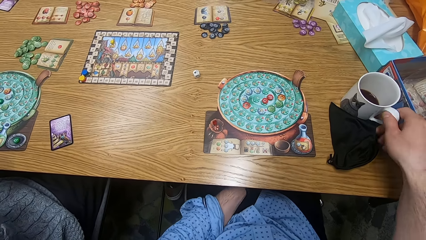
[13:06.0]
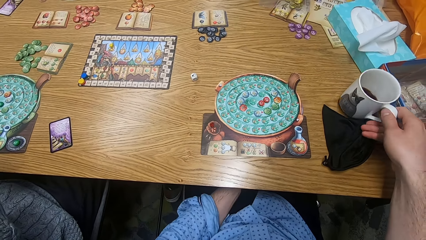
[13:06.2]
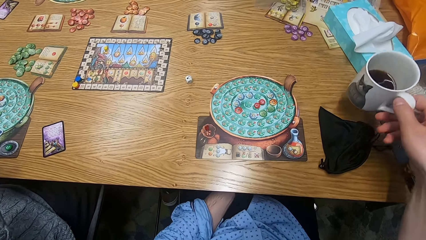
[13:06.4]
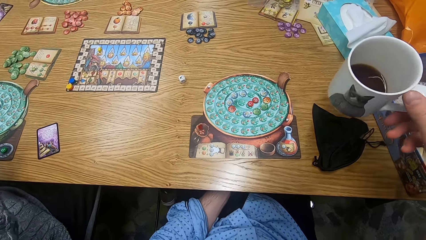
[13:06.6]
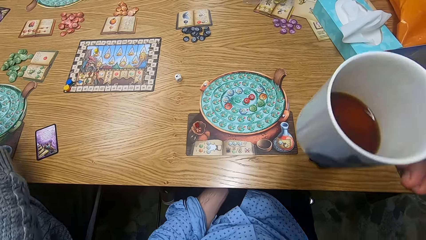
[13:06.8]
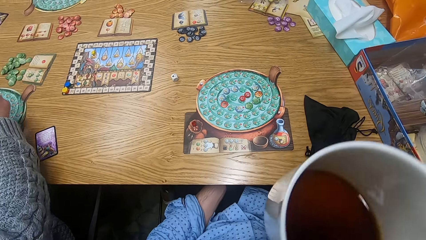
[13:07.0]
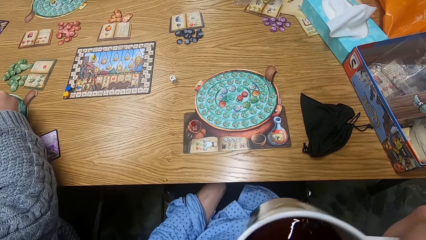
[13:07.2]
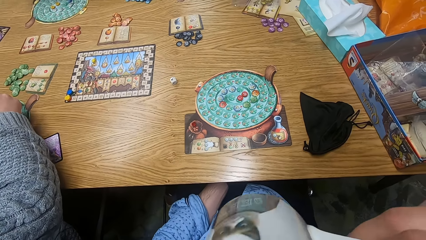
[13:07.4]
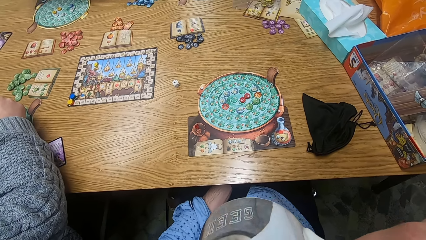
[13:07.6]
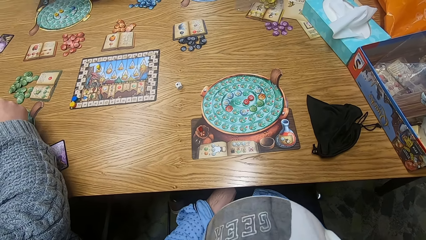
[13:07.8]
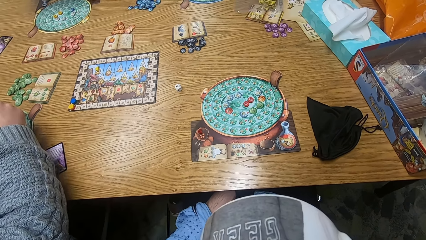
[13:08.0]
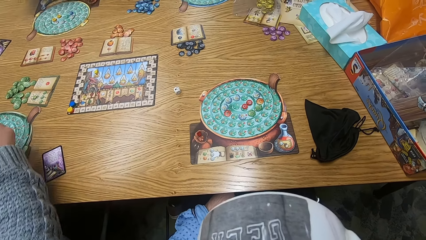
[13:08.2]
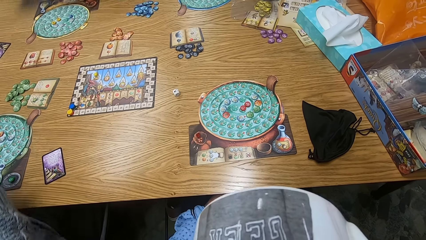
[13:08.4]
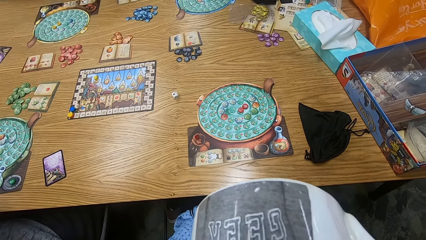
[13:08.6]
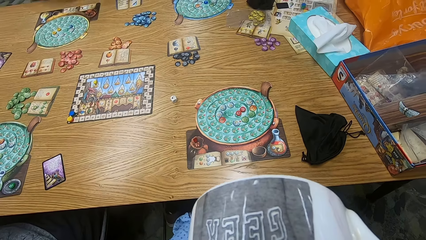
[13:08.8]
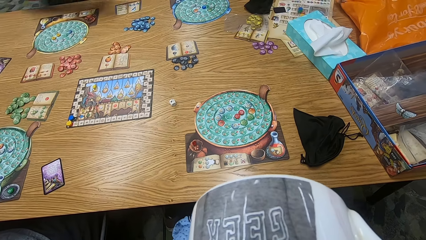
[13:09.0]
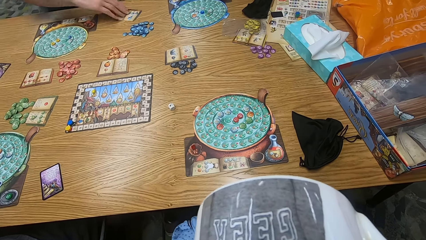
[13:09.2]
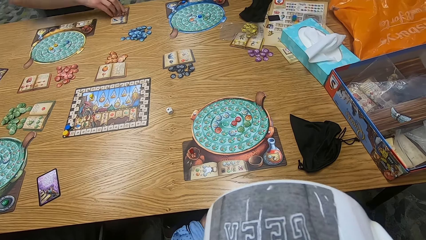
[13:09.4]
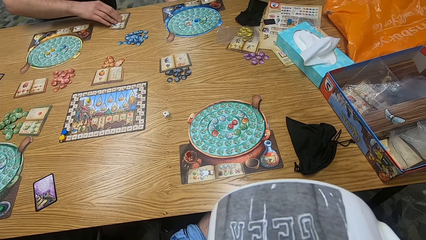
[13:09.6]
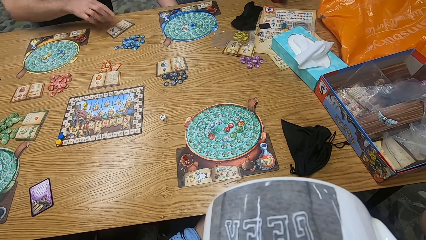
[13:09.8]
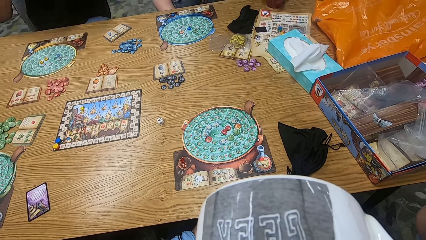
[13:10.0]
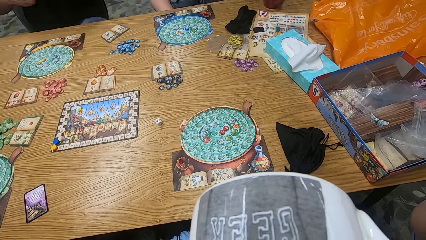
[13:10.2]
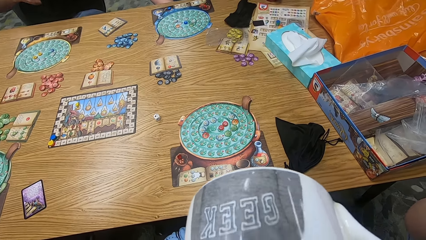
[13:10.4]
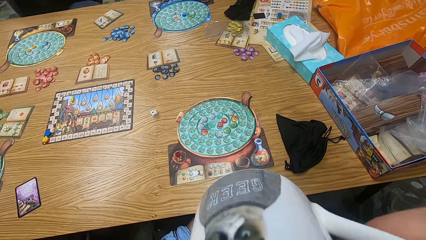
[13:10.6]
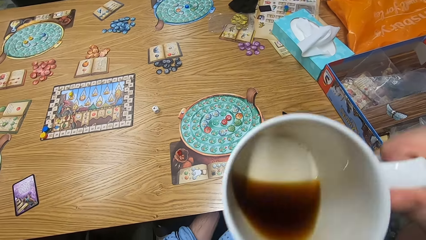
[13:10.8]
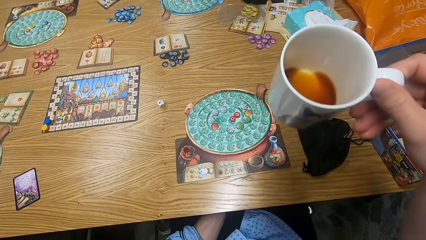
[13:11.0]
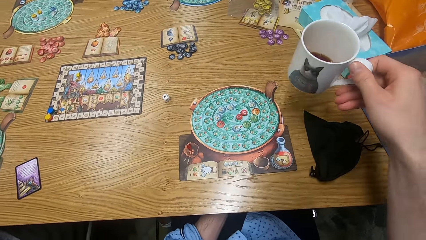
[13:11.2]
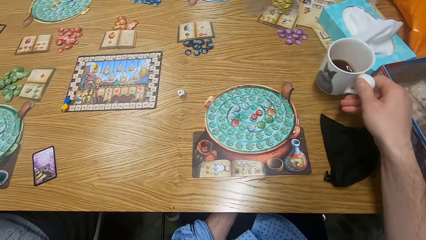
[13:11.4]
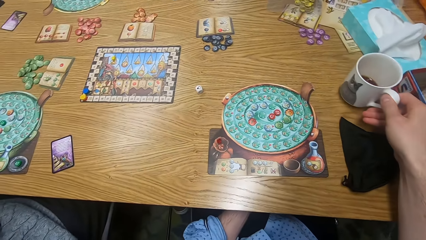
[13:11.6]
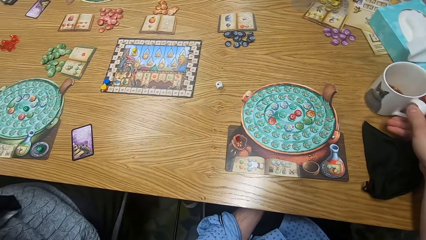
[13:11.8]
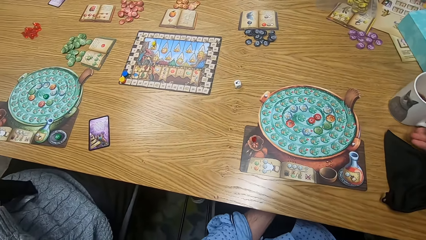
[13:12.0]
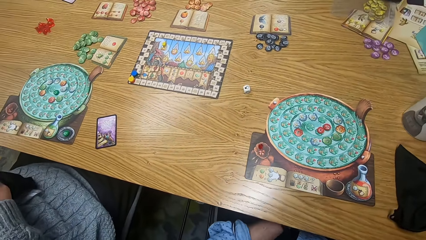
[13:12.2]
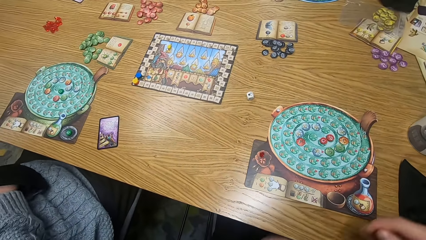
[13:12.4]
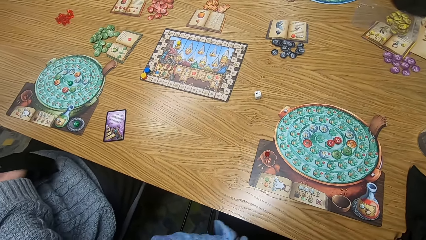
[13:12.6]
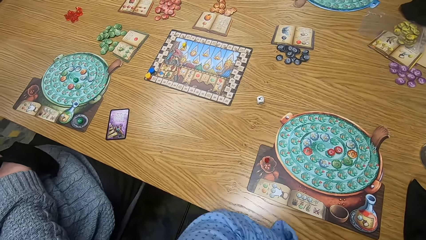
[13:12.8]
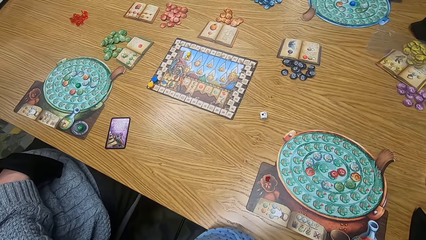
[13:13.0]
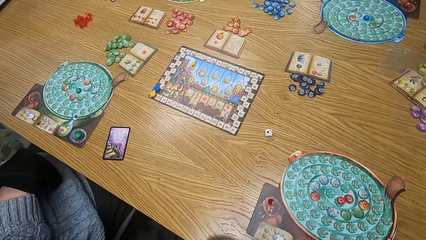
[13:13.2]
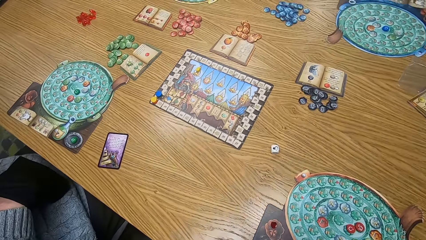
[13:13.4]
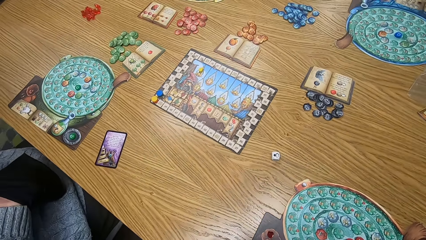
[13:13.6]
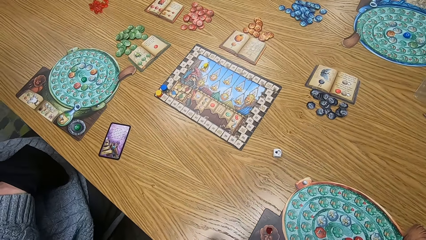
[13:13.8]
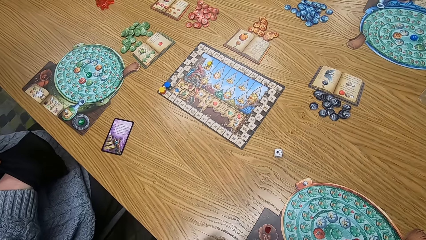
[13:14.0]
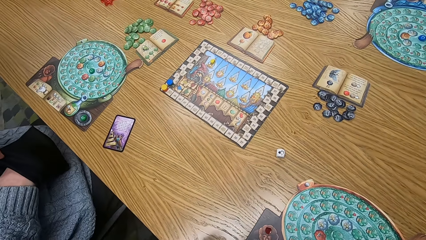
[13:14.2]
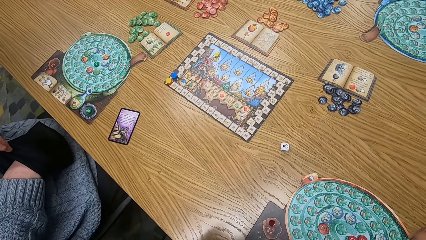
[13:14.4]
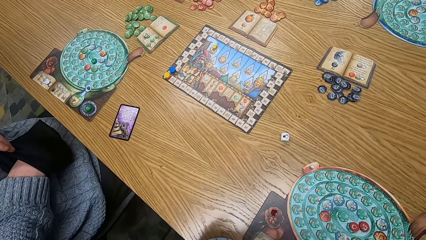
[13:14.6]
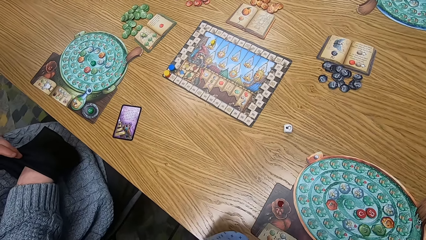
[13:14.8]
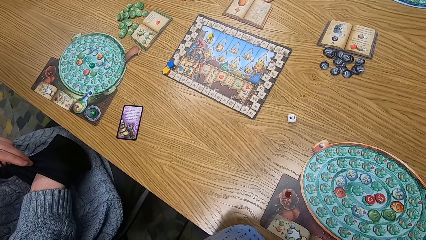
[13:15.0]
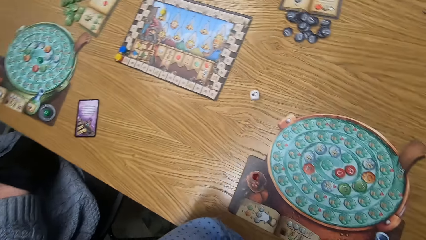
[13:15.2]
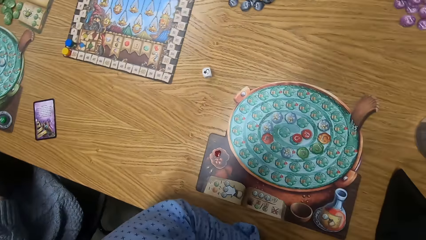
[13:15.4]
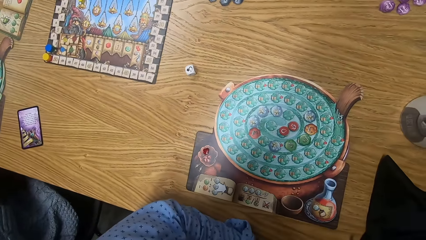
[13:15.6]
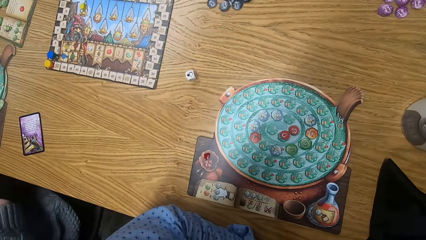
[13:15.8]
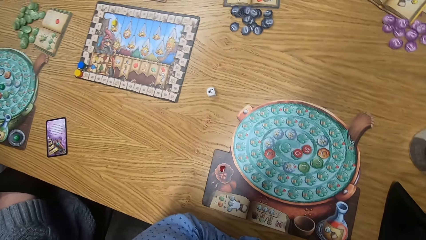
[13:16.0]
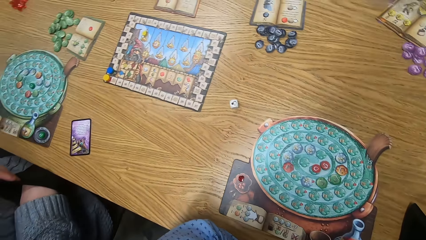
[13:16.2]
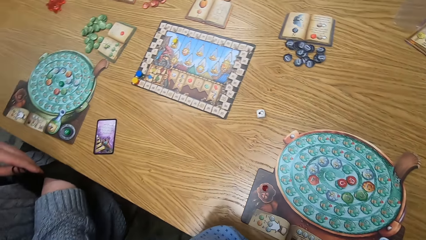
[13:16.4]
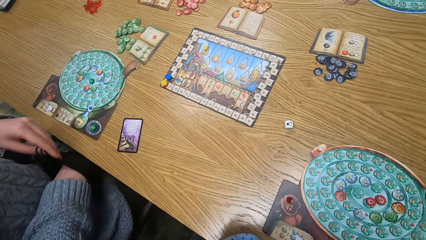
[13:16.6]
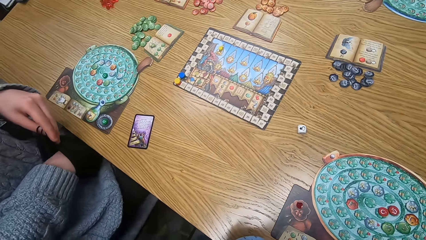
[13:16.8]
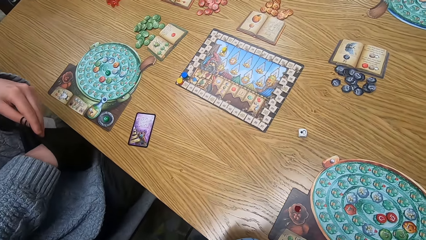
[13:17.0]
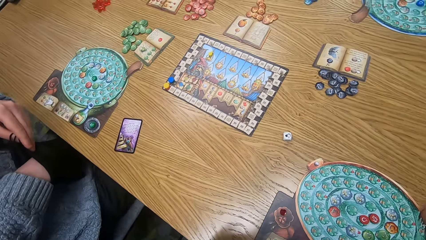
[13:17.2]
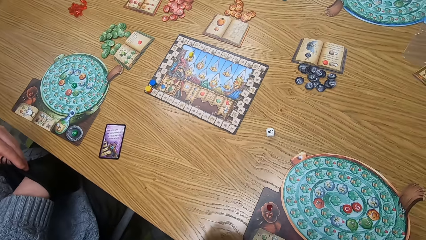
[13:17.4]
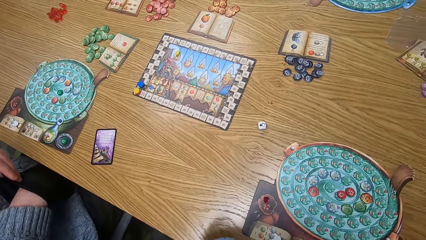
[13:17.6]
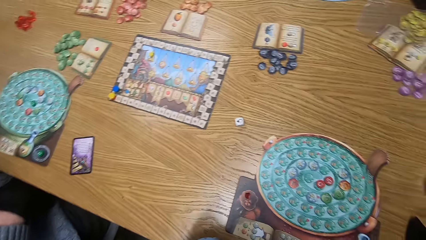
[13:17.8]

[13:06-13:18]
The camera wearer picks the cup from the table with his right hand. He drinks the coffee from the cup with the cup in his right hand. A man drops a chip on the player board on the table with his right hand. Another man moves a portion book on the table with his right hand. The camera wearer drops the cup on the table with his right hand. He looks around.

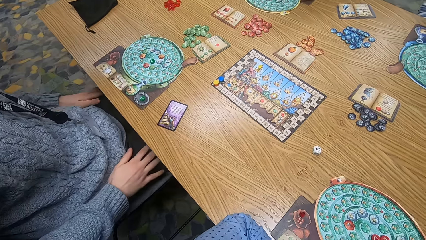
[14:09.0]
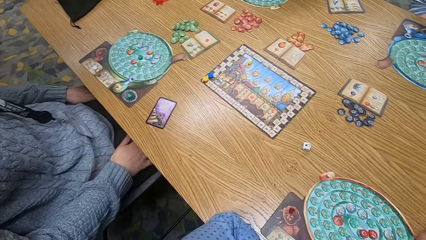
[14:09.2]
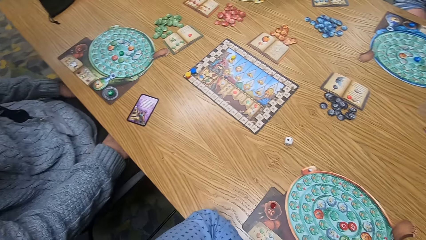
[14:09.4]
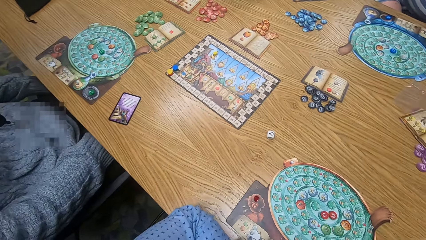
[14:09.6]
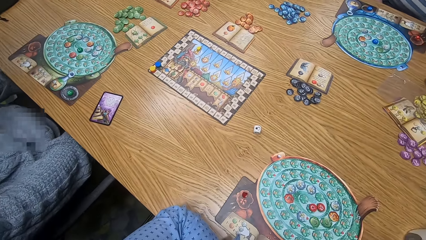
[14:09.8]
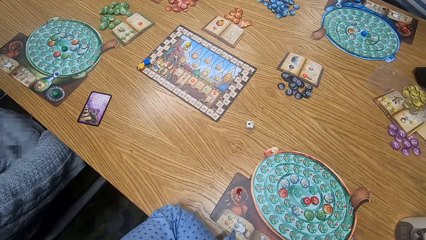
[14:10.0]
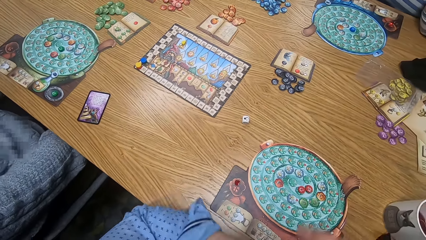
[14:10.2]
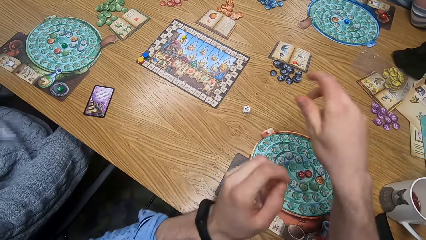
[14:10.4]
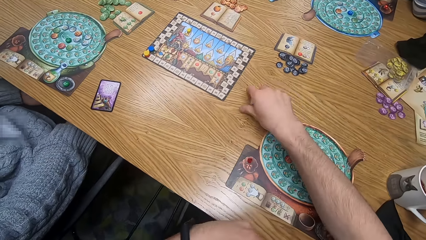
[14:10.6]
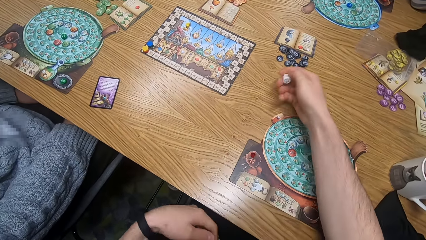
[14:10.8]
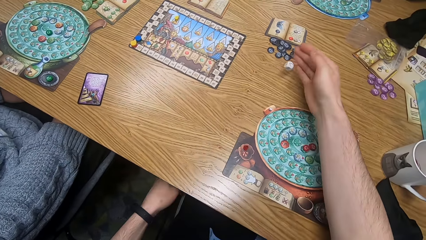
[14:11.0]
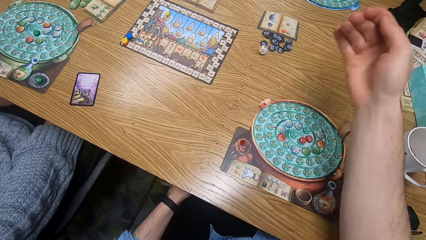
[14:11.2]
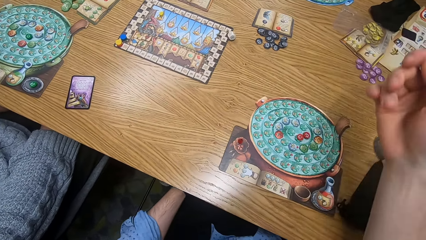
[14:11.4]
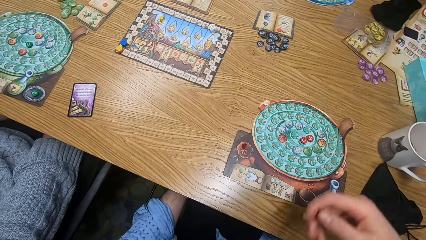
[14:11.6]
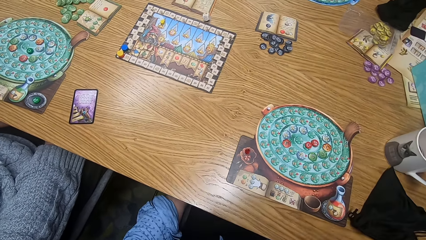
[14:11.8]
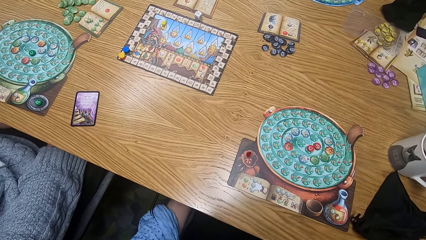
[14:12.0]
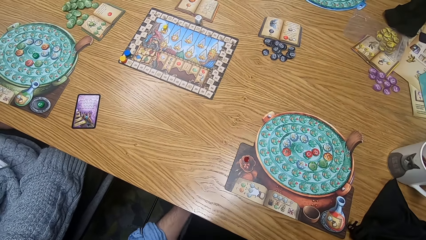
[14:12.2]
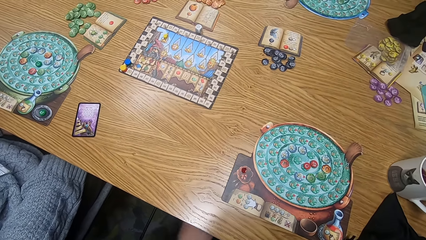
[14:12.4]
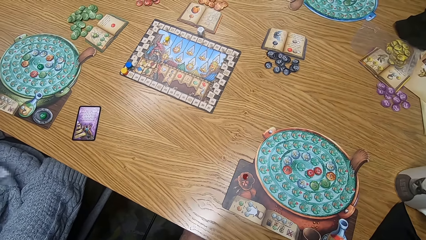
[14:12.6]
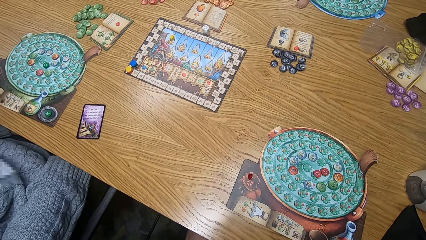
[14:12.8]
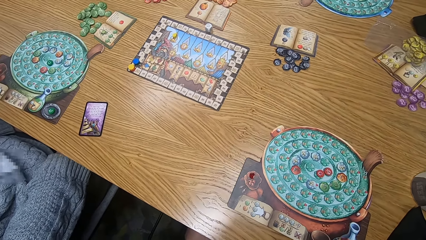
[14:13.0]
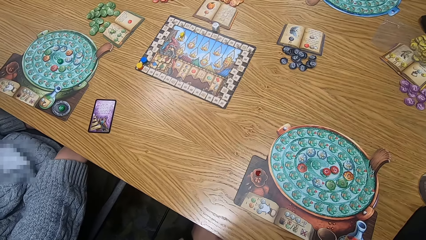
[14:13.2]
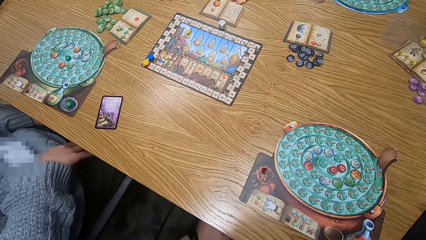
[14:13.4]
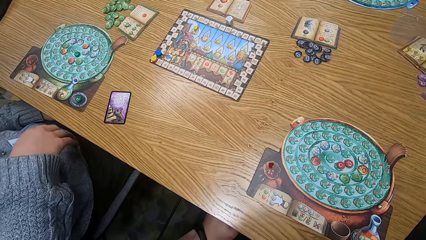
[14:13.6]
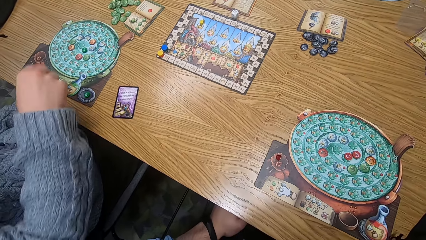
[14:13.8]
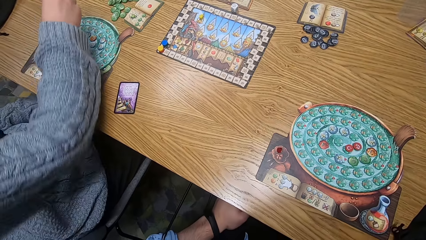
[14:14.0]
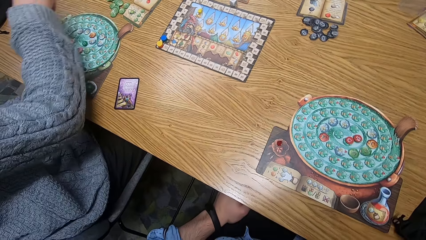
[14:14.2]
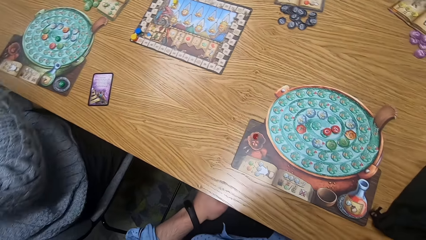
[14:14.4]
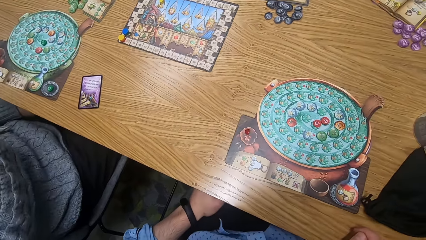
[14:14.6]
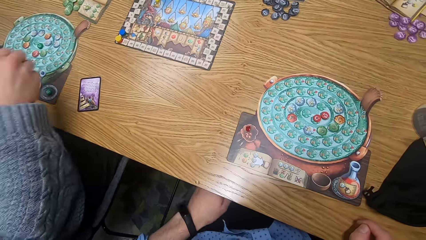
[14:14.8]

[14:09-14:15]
The camera wearer rolls a dice on the table with his right hand. He picks the dice from the table. A woman rolls the dice on the table with her right hand.
